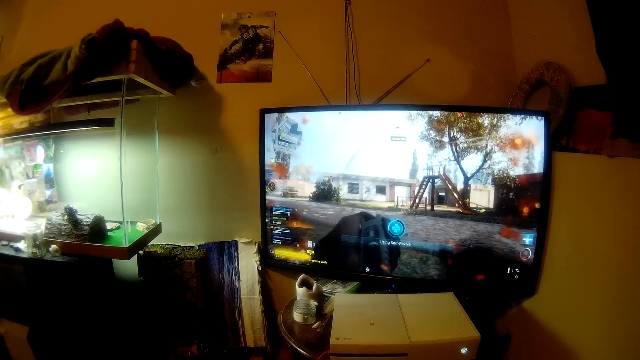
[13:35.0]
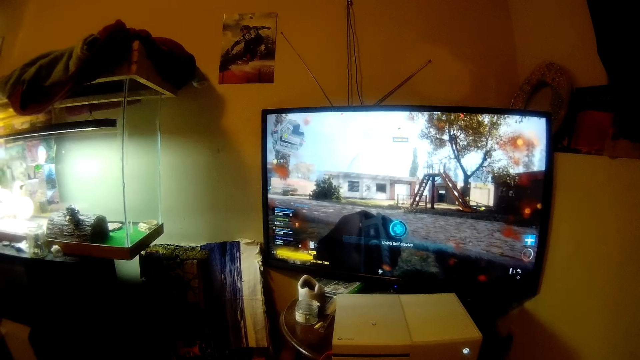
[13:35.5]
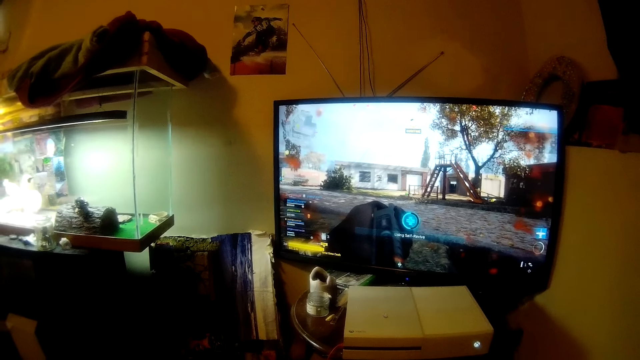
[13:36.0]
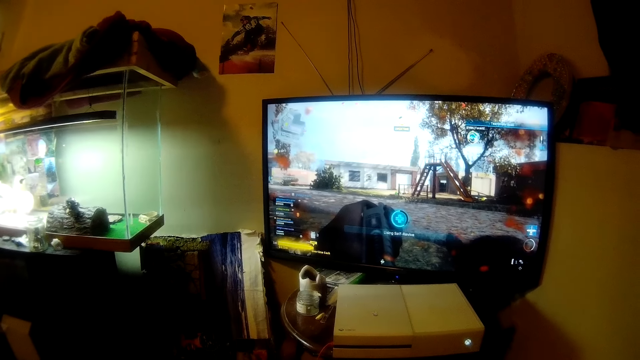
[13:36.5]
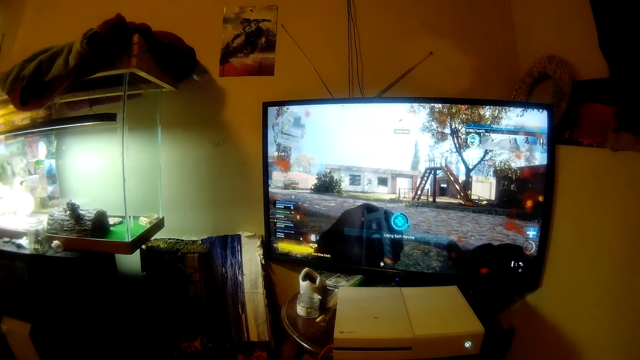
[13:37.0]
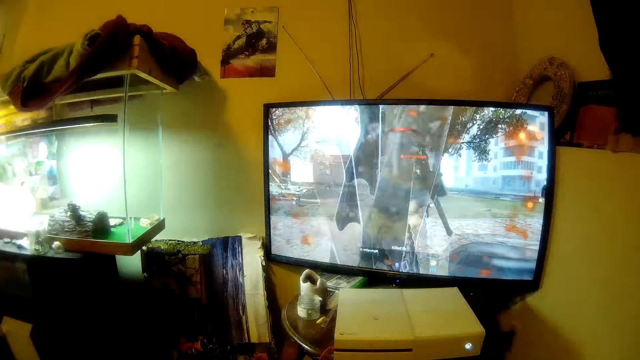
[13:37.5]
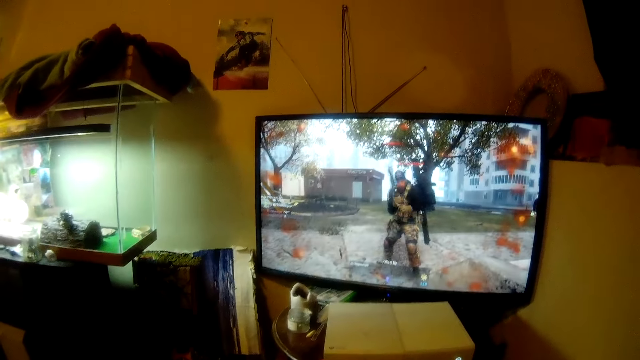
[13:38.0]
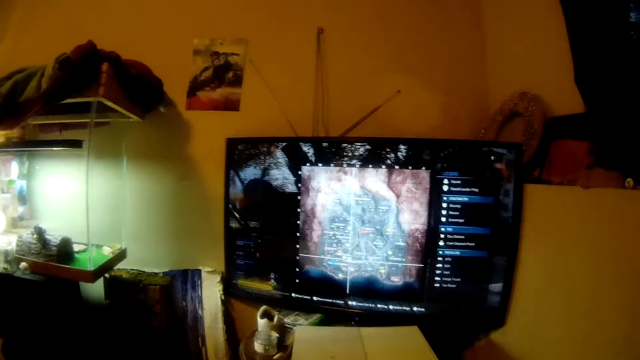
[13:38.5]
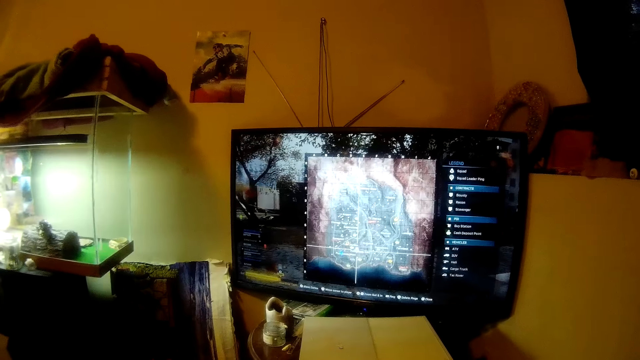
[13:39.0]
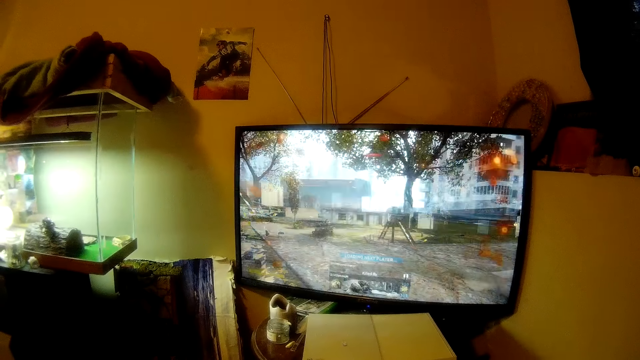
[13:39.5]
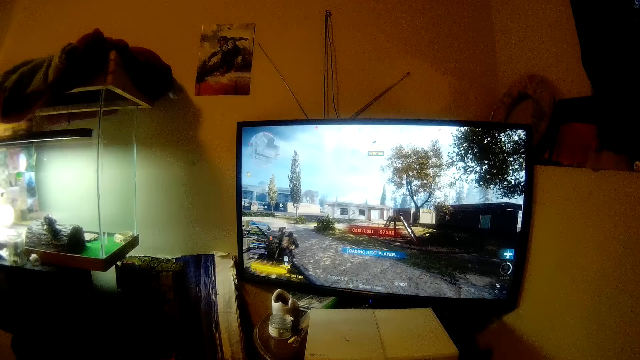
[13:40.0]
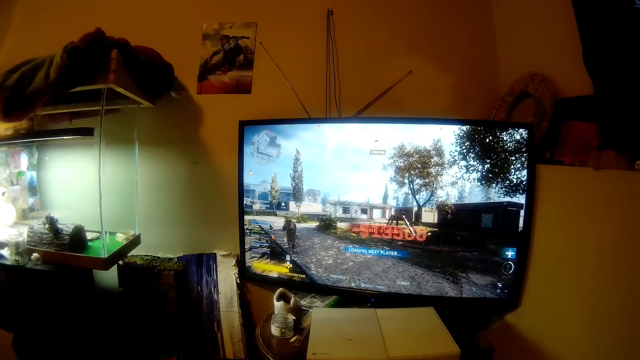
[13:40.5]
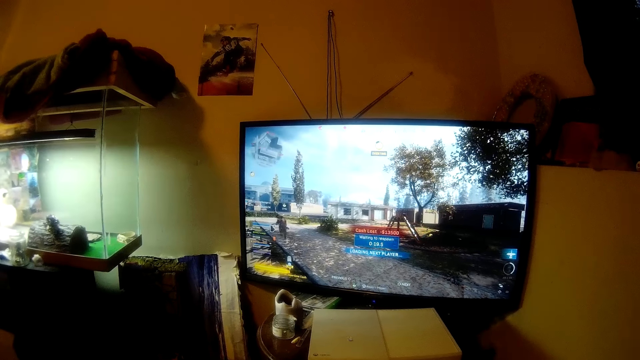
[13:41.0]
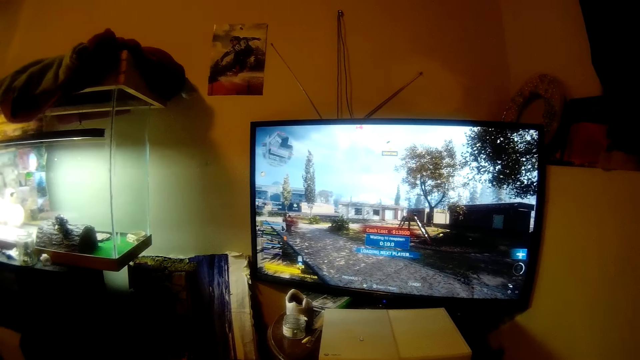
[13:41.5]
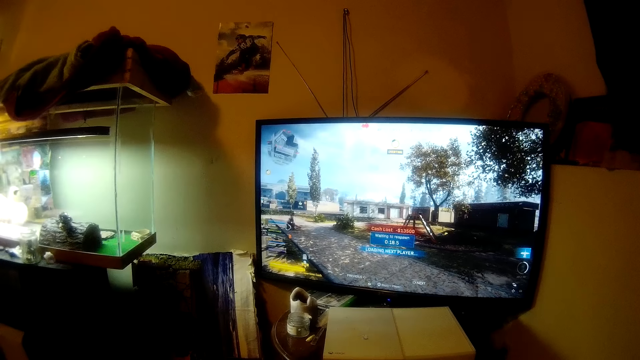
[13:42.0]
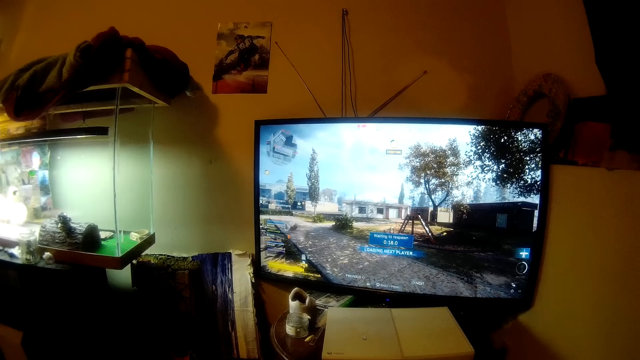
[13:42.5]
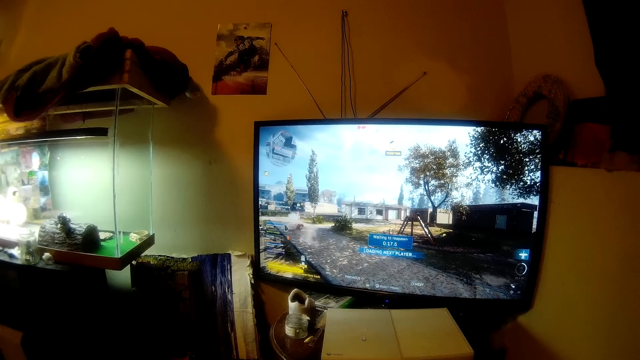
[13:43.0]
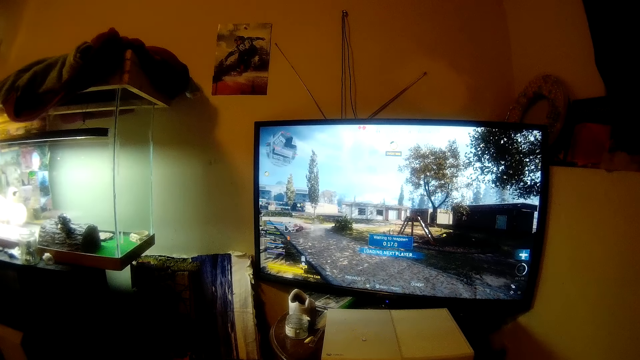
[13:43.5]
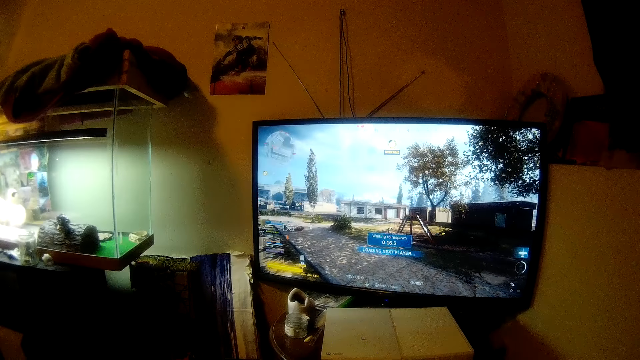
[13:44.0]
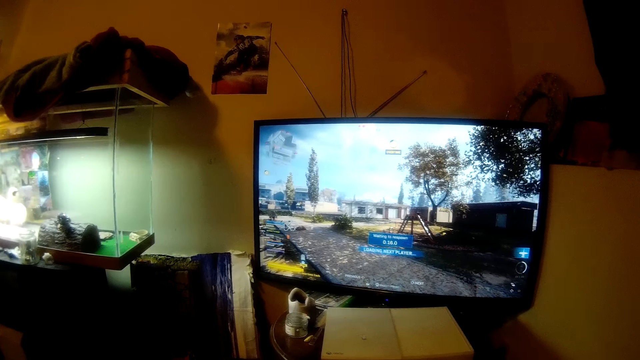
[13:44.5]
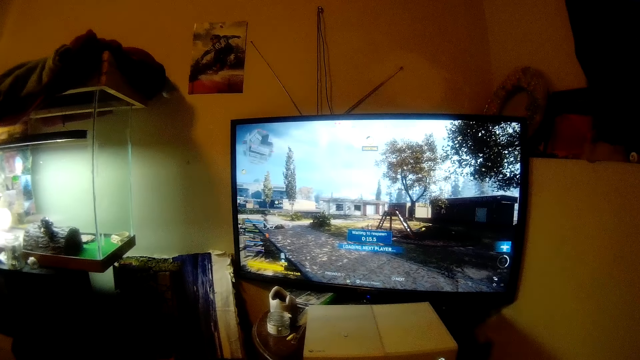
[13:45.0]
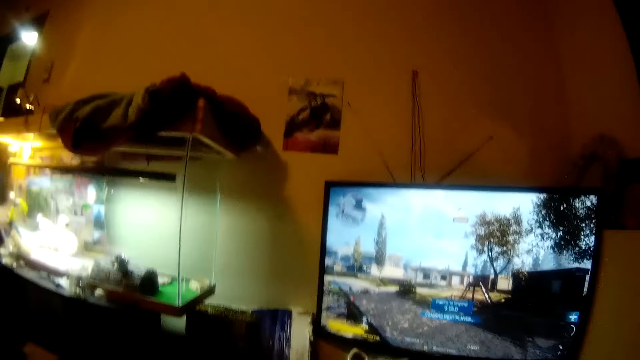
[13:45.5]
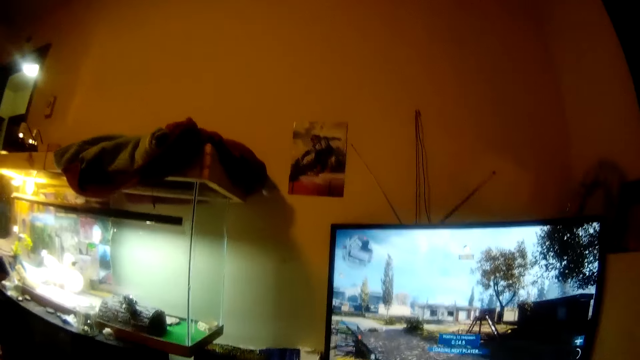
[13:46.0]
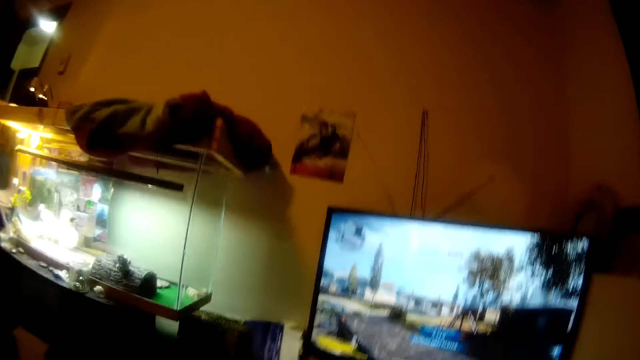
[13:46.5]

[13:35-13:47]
The camera wearer moves his head slightly.

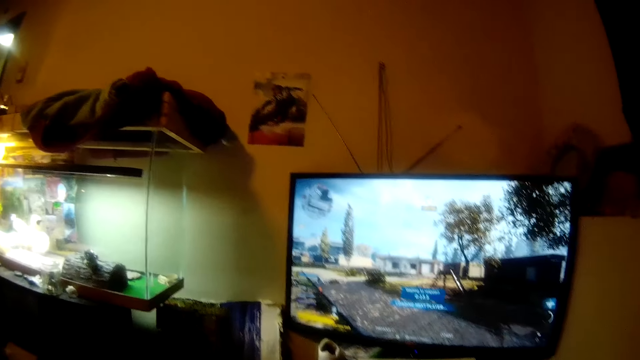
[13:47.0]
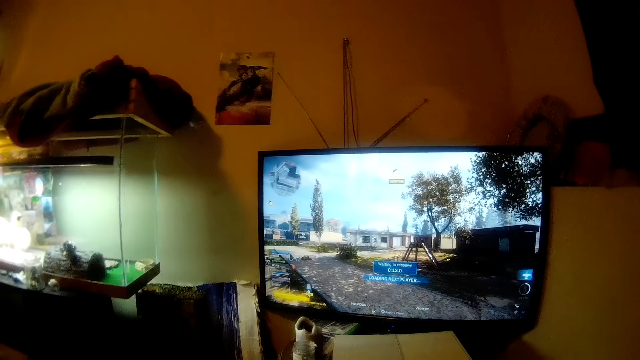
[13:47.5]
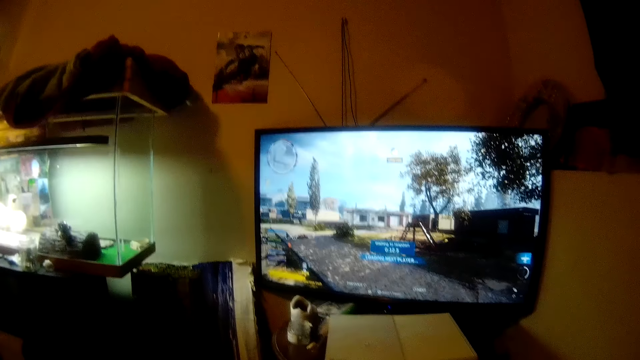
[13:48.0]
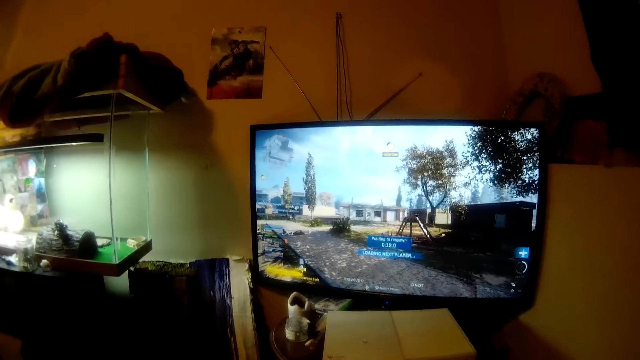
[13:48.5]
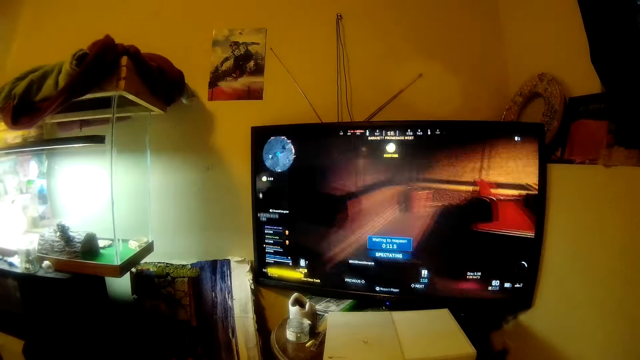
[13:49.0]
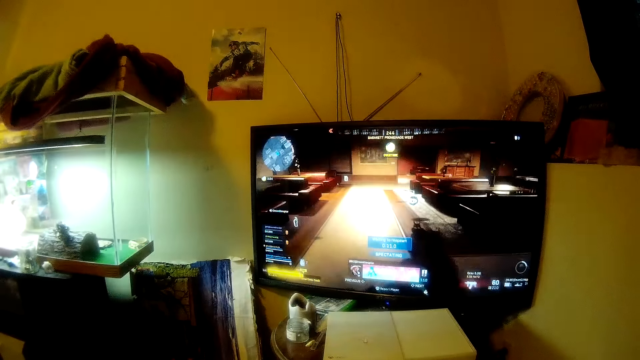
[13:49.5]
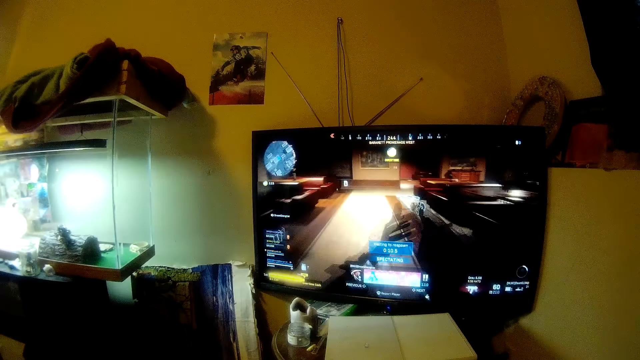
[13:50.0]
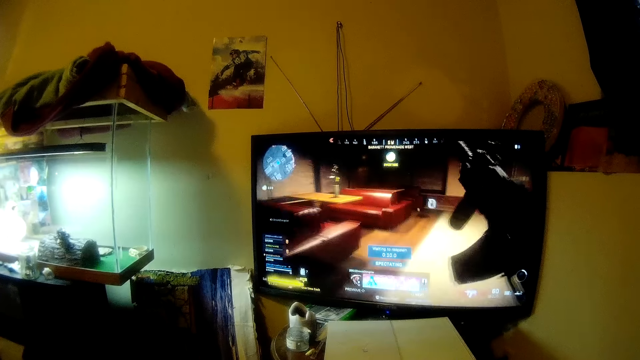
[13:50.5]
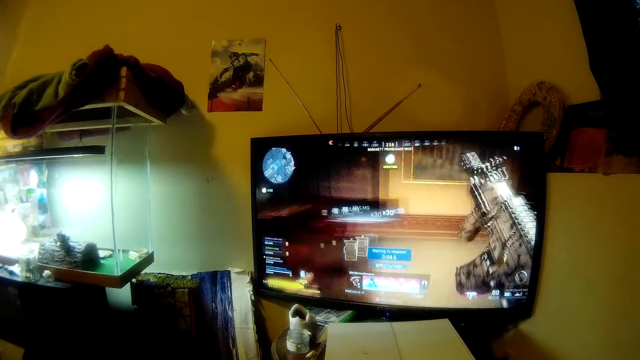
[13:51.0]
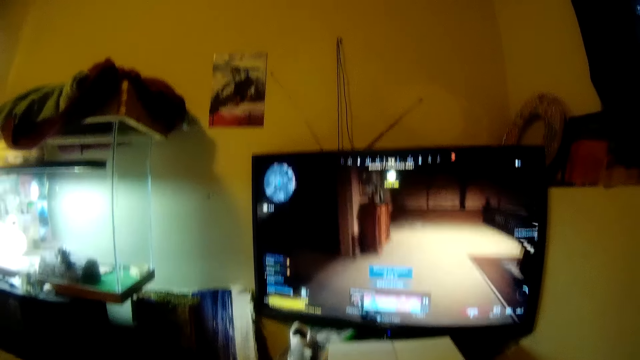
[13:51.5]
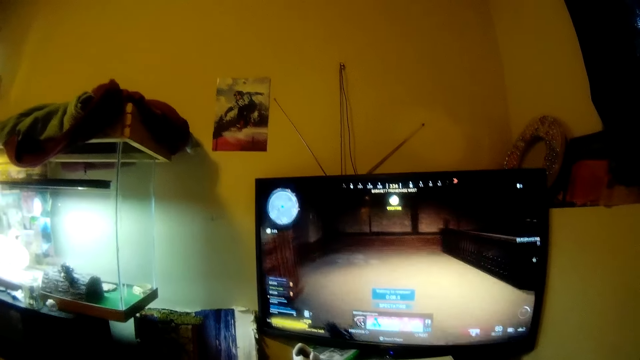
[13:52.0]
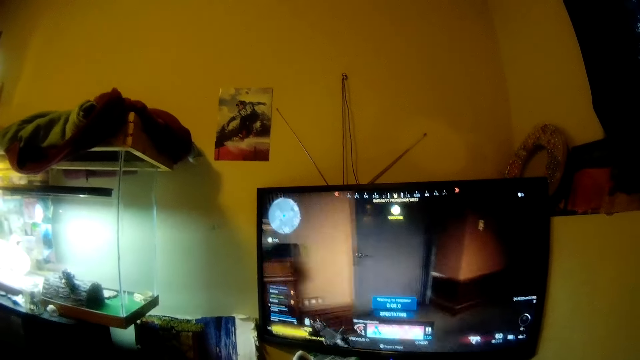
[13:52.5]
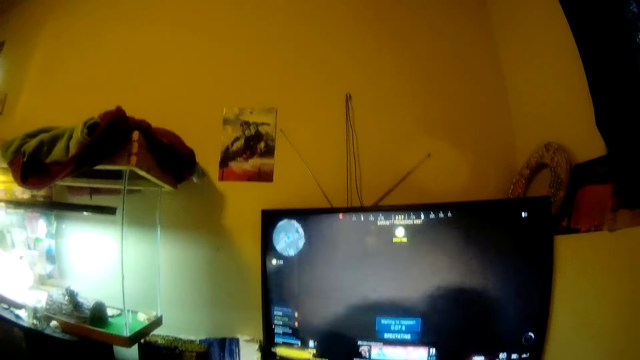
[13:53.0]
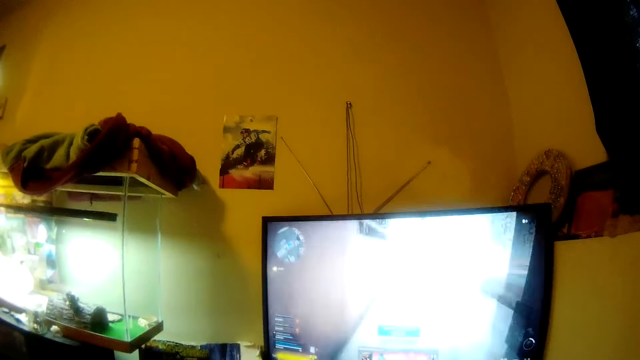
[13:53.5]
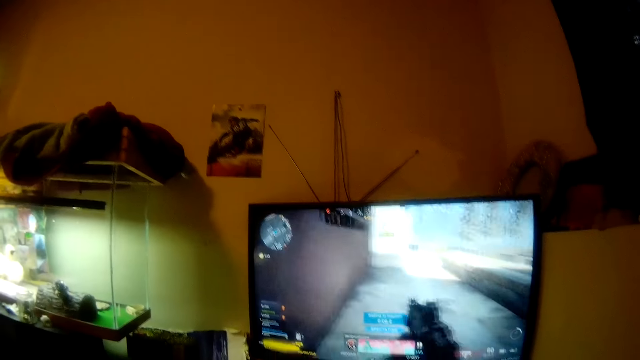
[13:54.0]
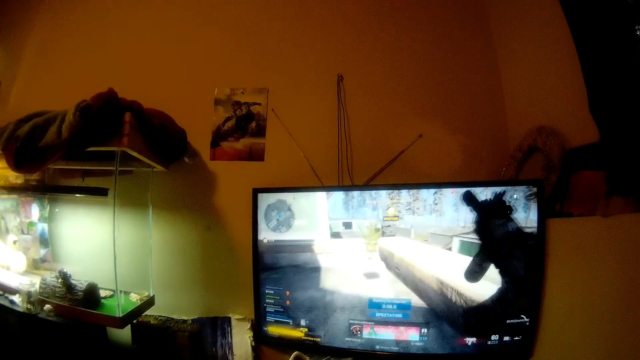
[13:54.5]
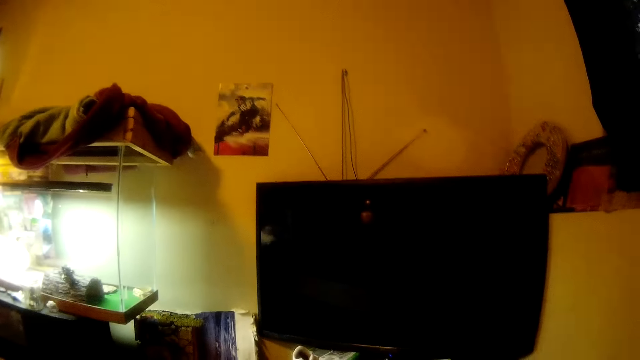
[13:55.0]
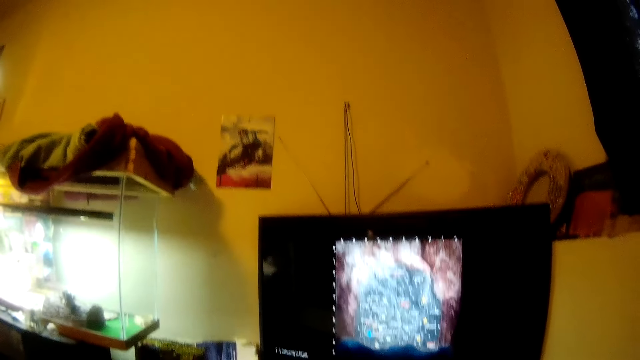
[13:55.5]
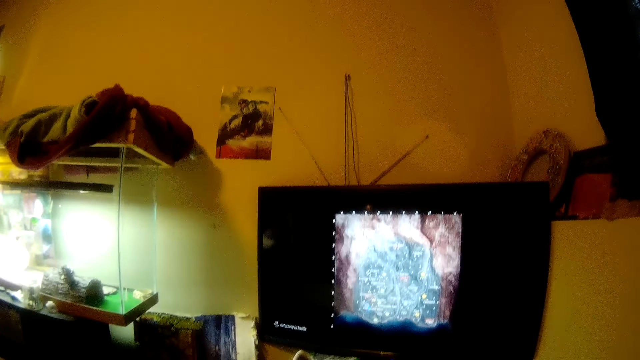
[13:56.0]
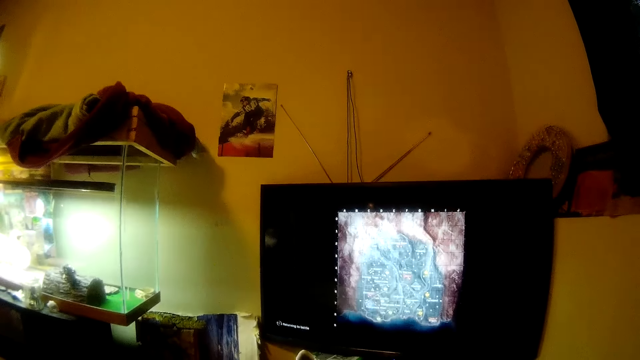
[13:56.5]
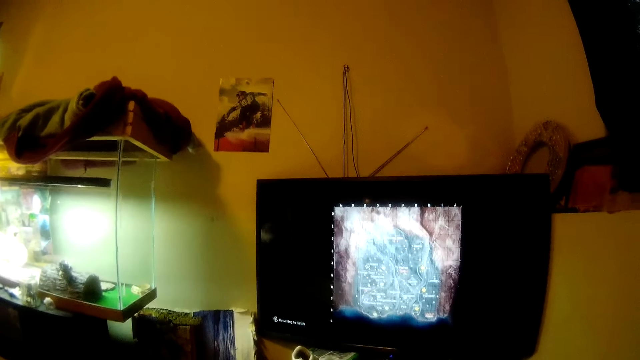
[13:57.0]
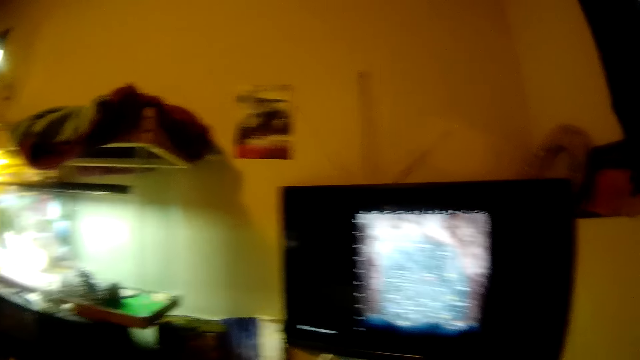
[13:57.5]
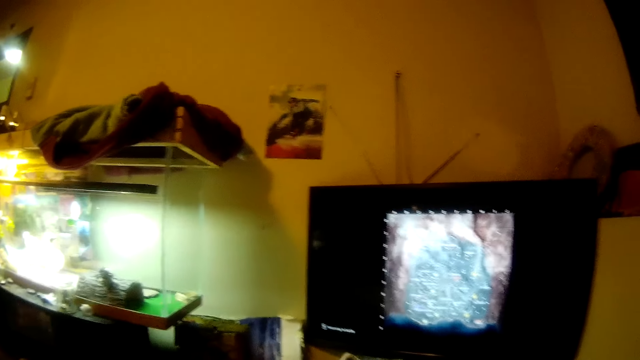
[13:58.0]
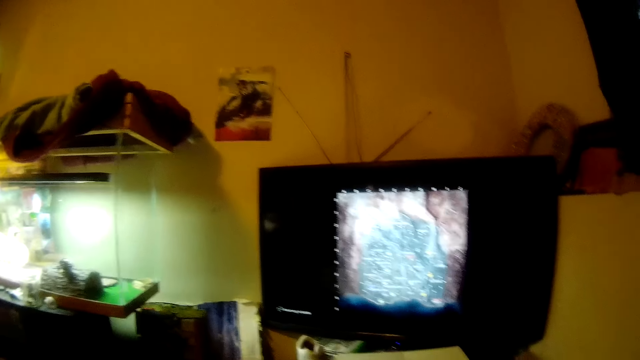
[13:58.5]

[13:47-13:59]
The camera wearer looks at the screen.
